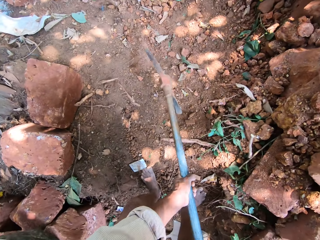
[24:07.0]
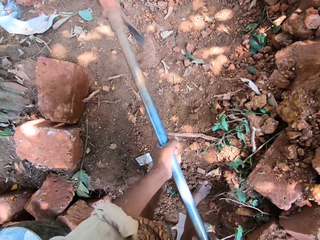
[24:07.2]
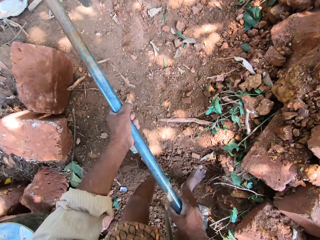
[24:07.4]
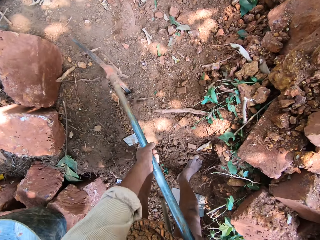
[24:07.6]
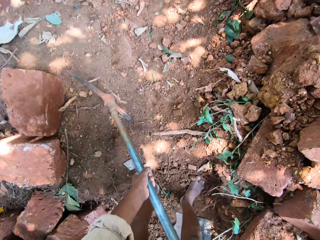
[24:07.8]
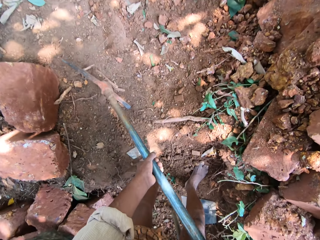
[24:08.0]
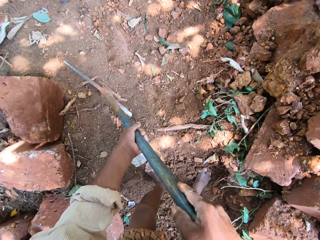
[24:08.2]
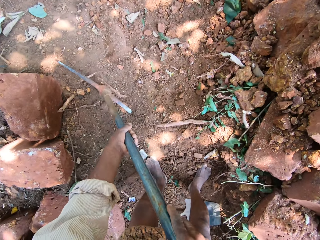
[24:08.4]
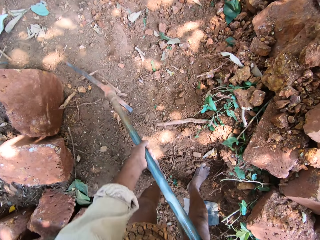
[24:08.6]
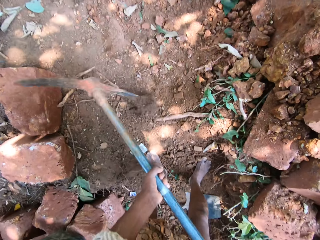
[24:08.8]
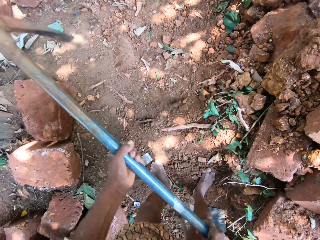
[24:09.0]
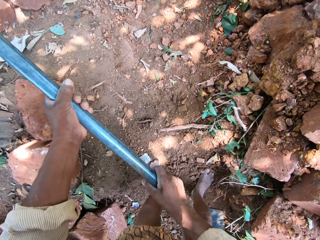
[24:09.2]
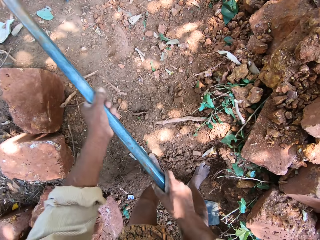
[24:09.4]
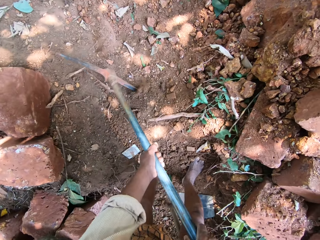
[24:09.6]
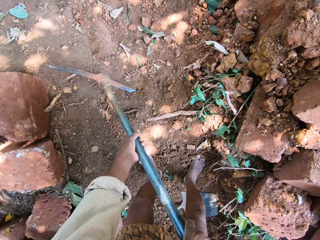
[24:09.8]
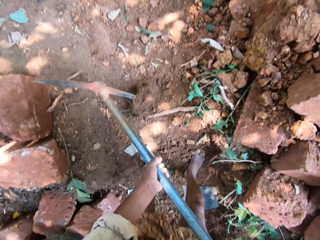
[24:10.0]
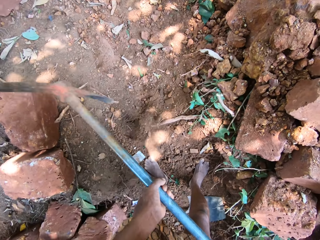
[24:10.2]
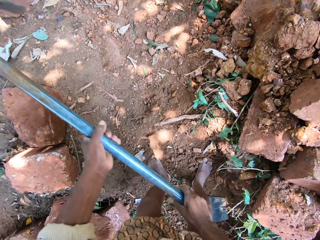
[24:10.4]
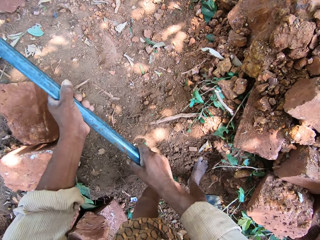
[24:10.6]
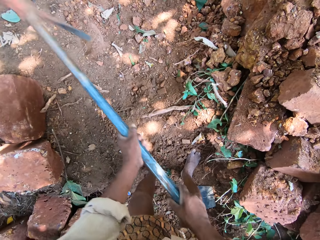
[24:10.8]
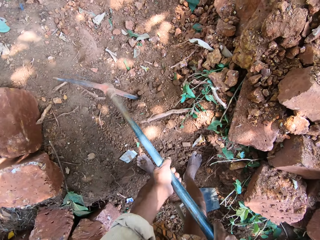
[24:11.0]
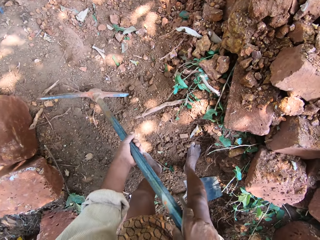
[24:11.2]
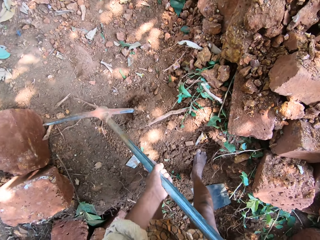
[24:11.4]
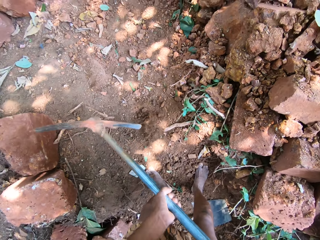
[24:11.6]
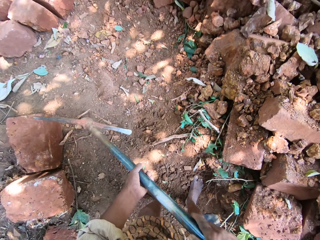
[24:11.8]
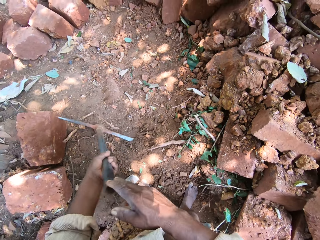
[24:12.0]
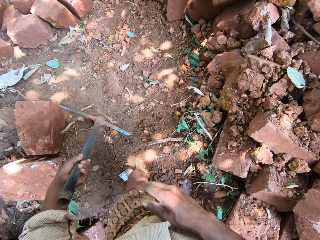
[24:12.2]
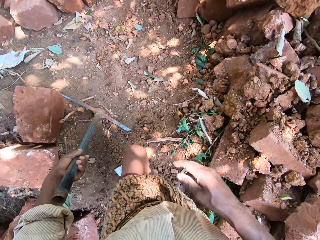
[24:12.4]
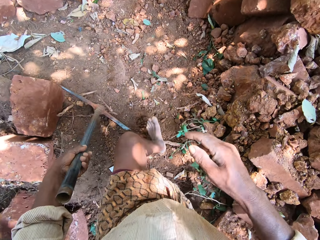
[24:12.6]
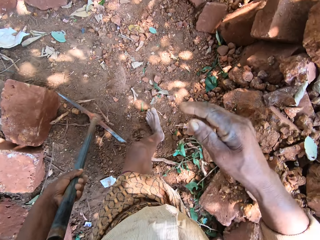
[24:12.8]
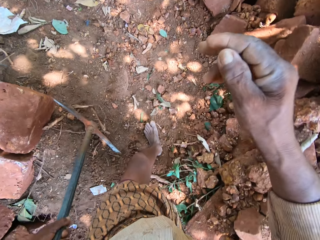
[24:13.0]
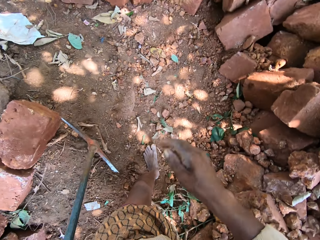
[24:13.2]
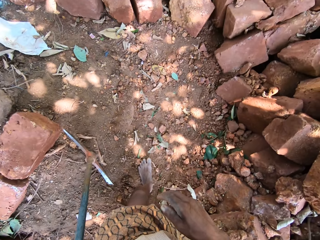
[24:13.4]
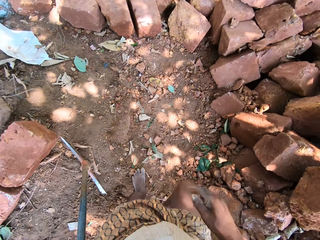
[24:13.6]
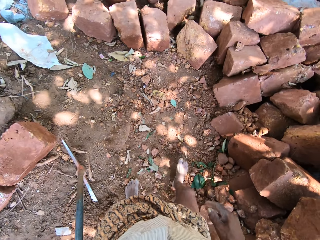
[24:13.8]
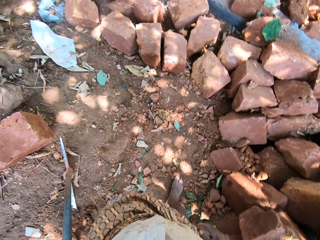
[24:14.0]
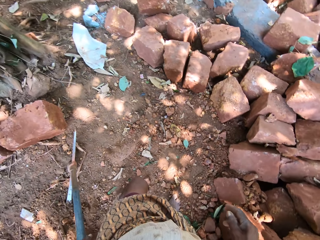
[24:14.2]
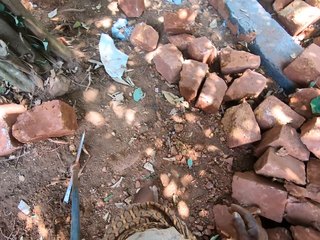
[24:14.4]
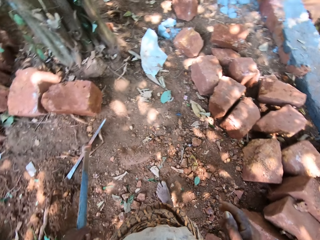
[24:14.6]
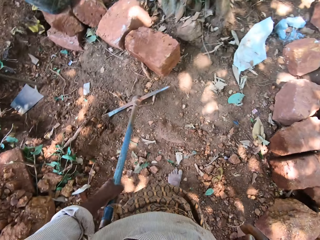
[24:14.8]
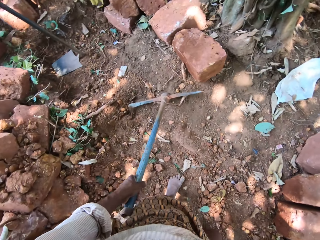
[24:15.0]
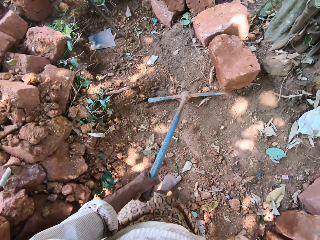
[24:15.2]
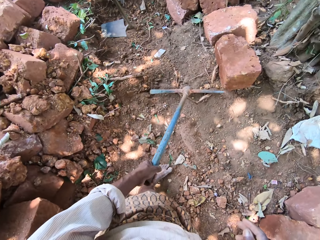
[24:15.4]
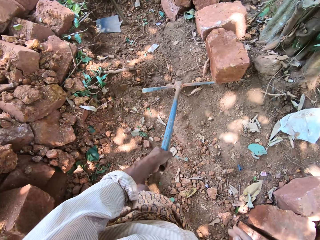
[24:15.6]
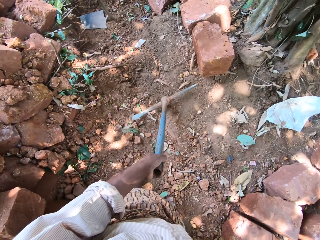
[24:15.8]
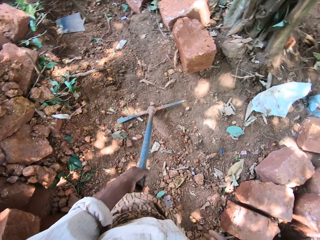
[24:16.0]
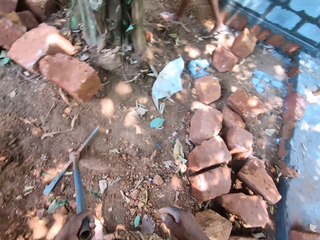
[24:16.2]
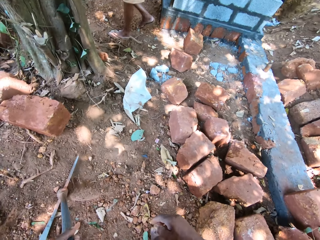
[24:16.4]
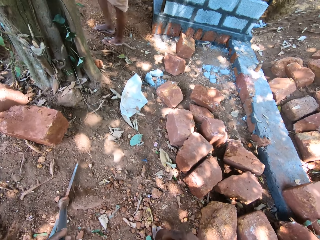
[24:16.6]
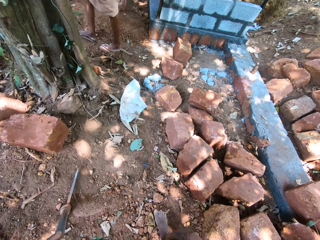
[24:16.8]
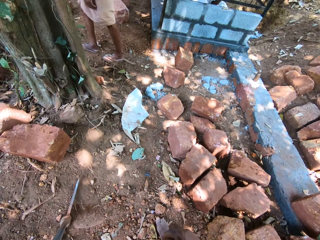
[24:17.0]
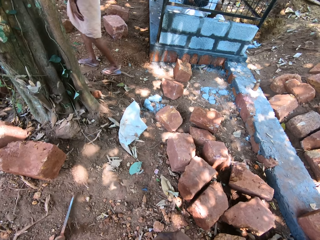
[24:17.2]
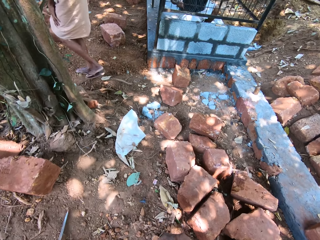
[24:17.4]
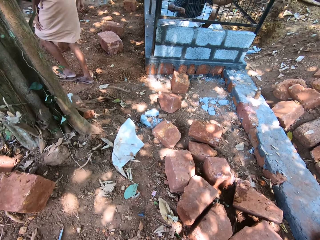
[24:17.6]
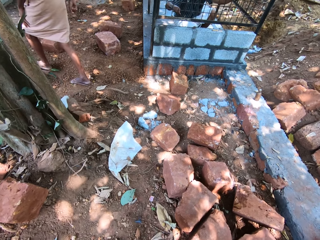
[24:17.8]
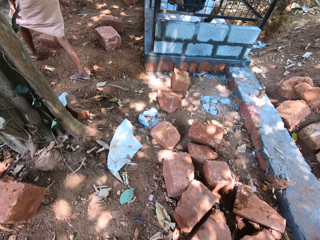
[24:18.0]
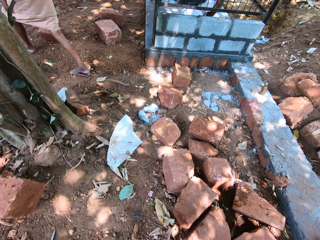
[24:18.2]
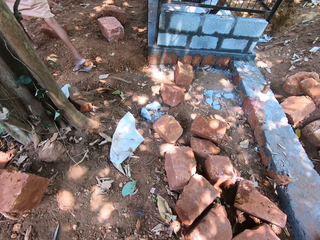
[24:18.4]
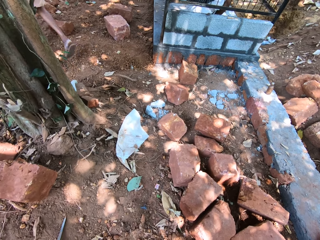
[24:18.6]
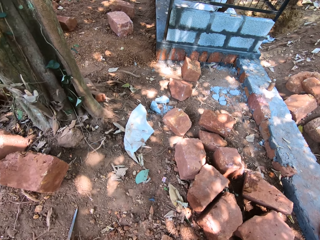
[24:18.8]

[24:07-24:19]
A man speaks to the camera wearer. The camera wearer digs the ground with the digger in both hands. Another man speaks to the first man. The camera wearer digs the ground with the digger in both hands. He digs the ground with the digger in both hands again. He removes his right hand from the digger on the ground. The other man speaks to the first man. The camera wearer pulls the pickaxe. He turns towards the other man. The other man speaks to the camera wearer. The camera wearer speaks to the other man. The first man paints some iron rod with a brush in his right hand.

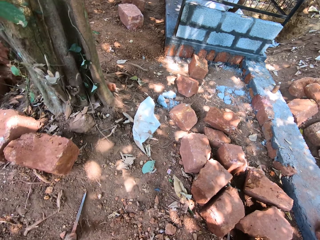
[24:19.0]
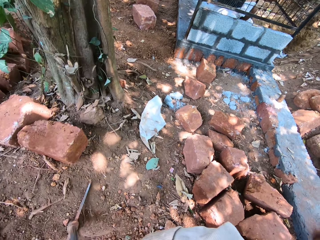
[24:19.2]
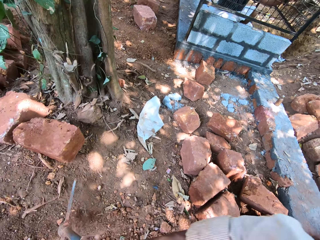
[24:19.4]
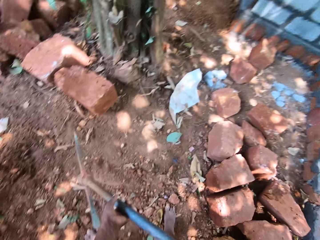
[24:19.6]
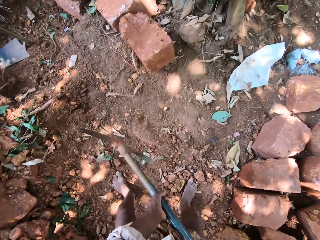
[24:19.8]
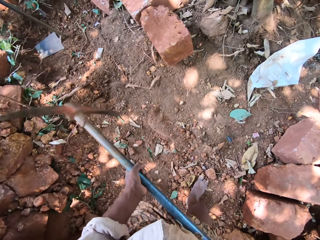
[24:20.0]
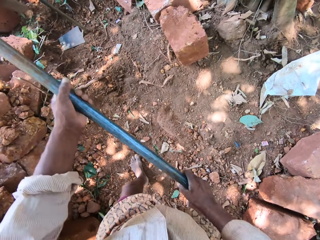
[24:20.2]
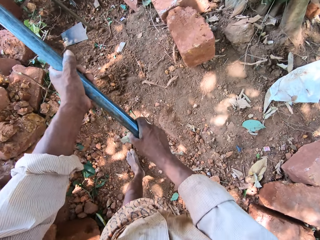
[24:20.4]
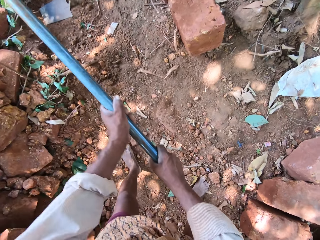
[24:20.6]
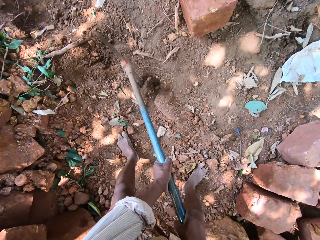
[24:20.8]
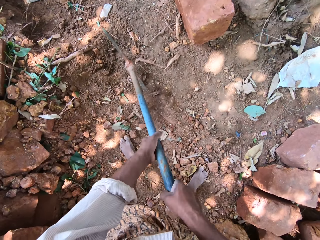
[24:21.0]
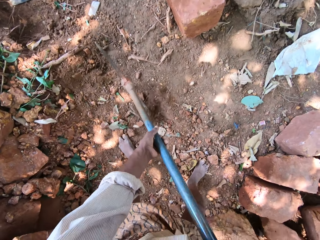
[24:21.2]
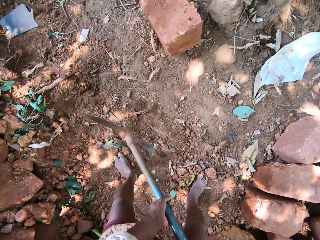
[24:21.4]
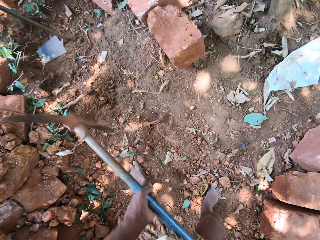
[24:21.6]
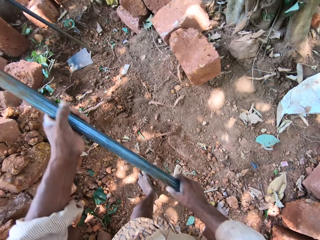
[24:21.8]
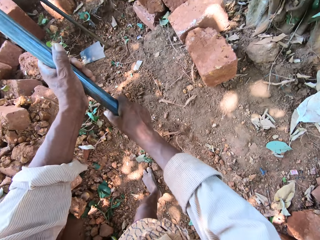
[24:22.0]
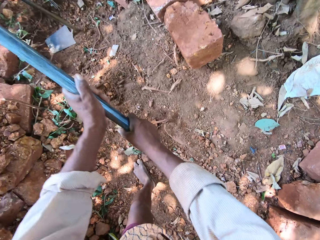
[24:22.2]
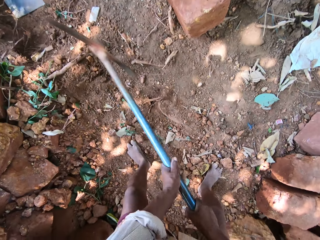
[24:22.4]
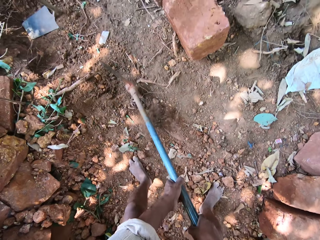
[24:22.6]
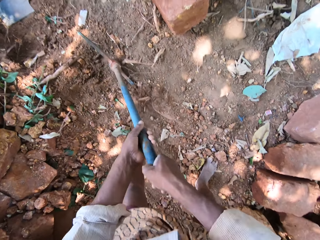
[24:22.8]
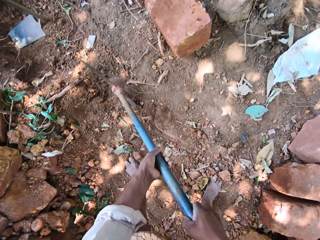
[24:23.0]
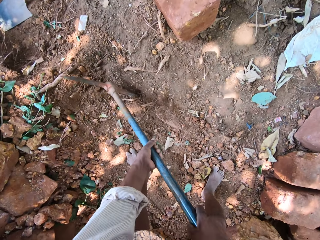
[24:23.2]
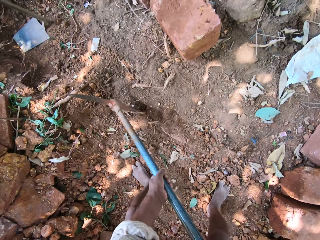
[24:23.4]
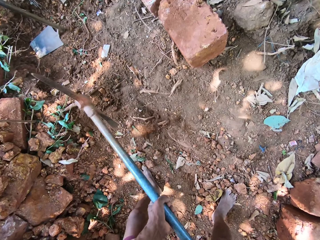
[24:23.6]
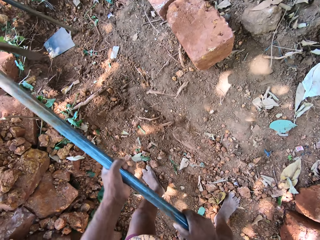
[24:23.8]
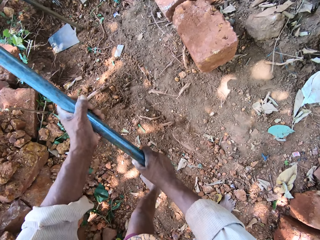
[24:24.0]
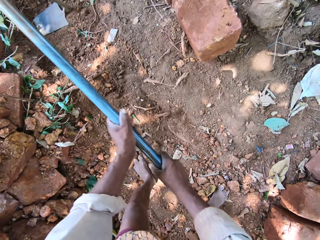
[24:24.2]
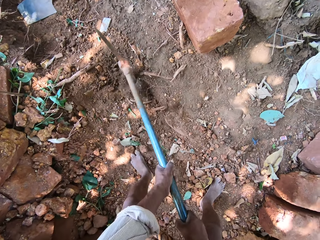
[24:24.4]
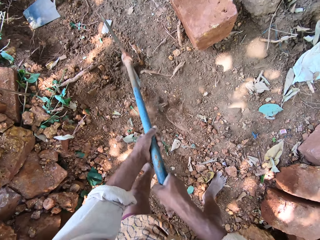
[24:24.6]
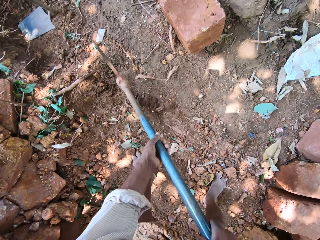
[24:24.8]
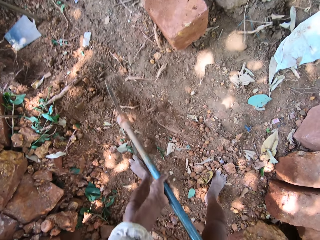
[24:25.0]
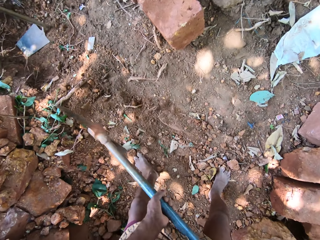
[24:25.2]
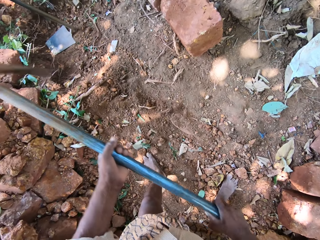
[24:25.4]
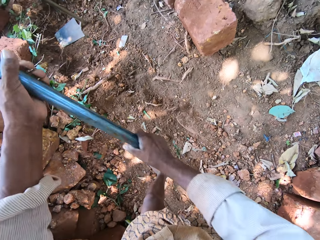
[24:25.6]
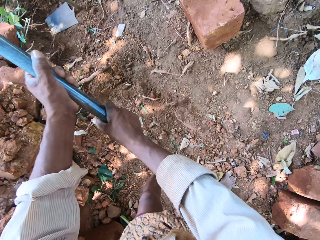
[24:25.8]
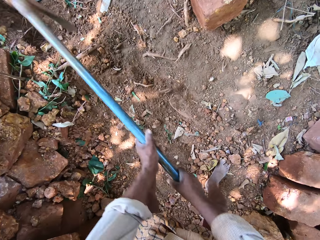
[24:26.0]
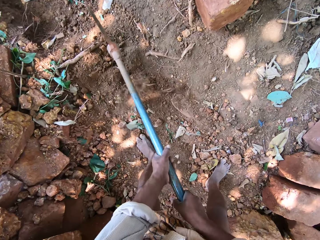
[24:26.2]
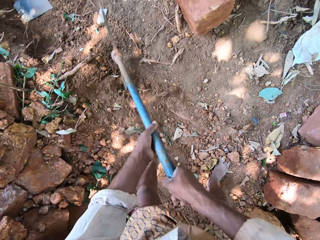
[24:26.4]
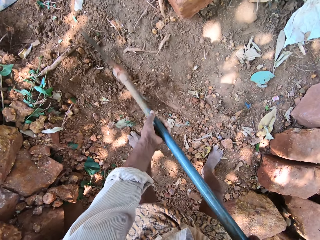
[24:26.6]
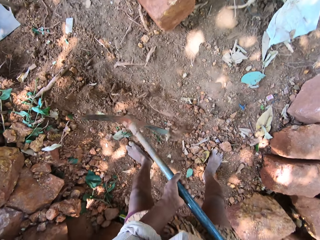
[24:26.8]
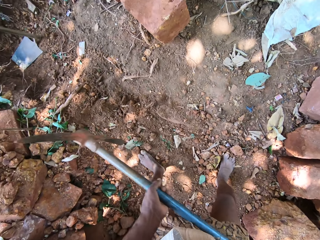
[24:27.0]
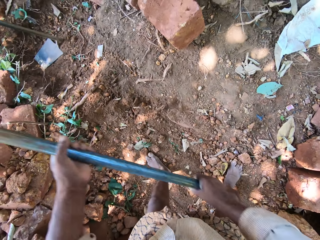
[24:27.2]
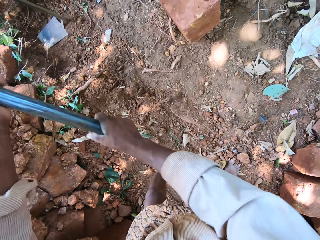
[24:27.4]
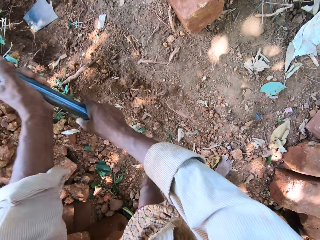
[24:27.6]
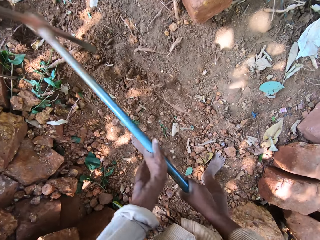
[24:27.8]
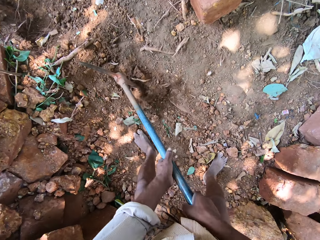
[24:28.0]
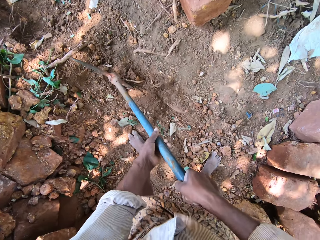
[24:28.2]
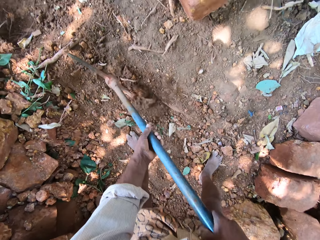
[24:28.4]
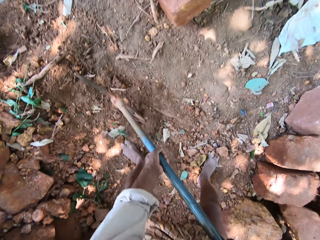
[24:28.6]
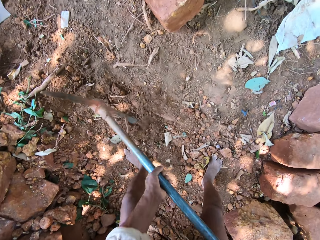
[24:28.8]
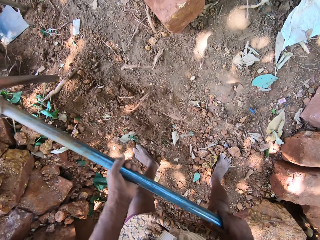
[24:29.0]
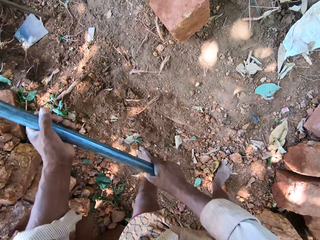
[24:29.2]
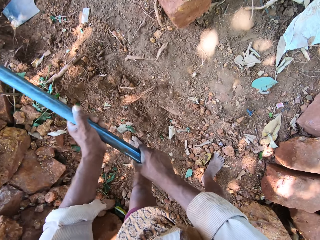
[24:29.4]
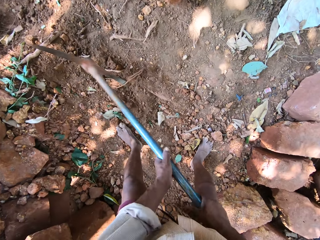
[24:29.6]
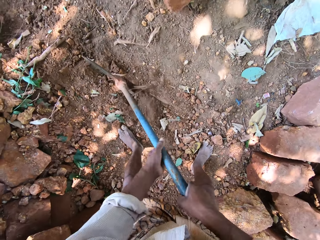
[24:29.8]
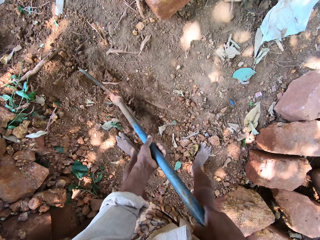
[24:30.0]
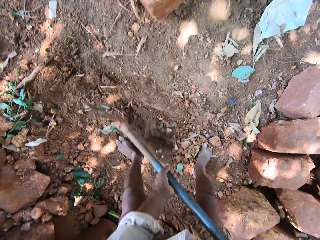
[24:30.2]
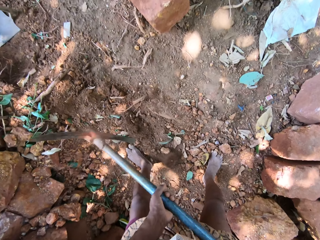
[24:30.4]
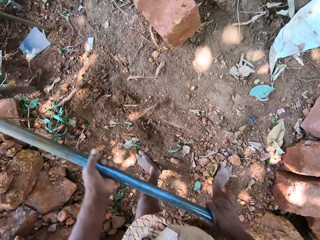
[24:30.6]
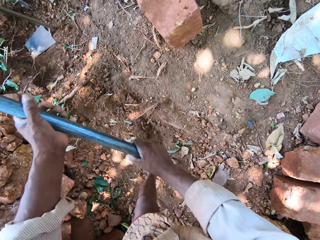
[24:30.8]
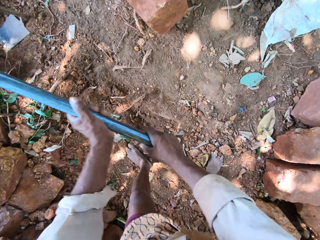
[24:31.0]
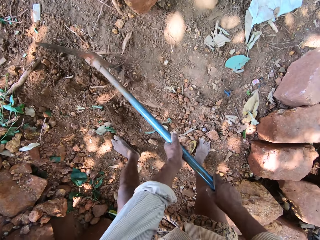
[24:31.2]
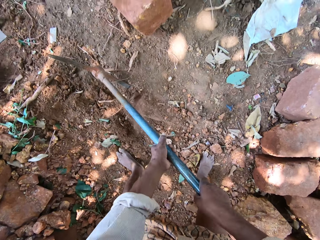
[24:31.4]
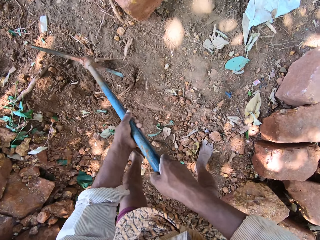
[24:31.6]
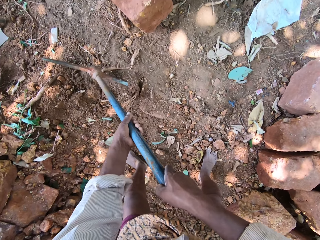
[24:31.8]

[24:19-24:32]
A man speaks to the camera wearer. The camera wearer speaks to the man. He digs the ground with the digger in both hands. He digs the ground with the digger in both hands repeatedly.
